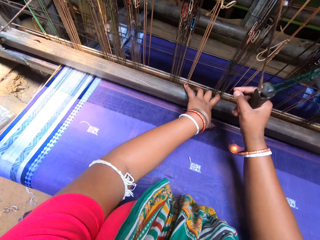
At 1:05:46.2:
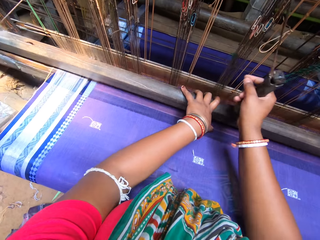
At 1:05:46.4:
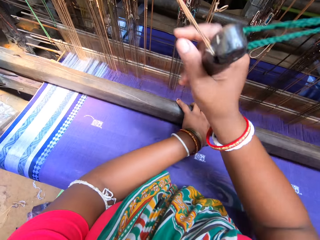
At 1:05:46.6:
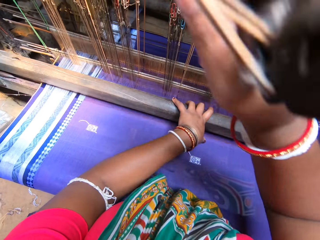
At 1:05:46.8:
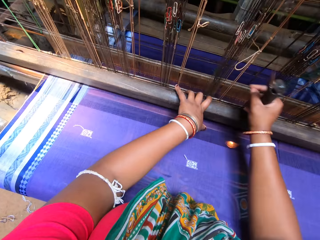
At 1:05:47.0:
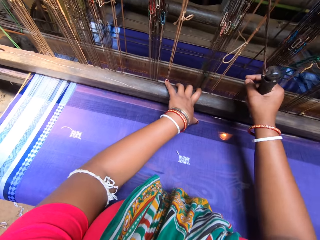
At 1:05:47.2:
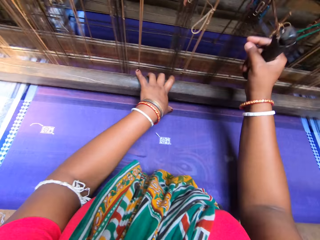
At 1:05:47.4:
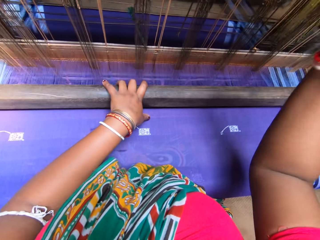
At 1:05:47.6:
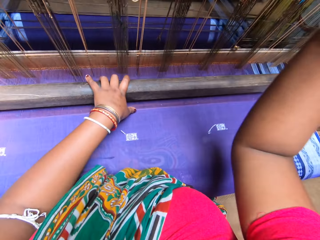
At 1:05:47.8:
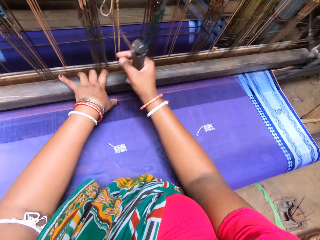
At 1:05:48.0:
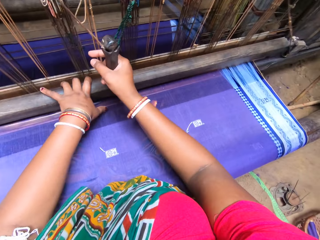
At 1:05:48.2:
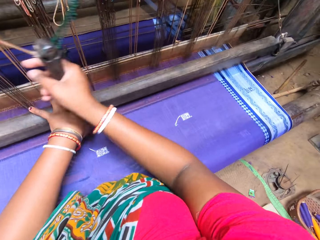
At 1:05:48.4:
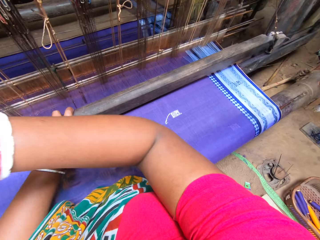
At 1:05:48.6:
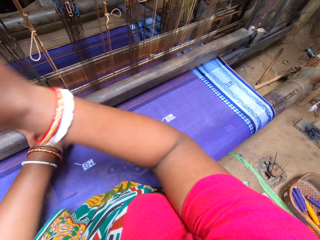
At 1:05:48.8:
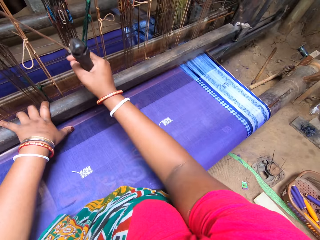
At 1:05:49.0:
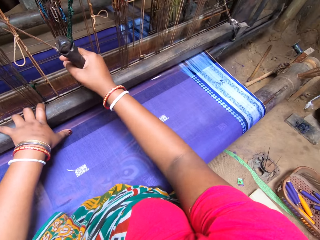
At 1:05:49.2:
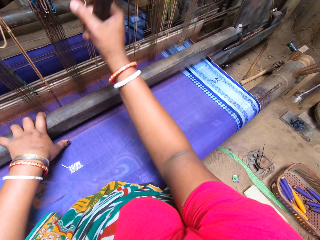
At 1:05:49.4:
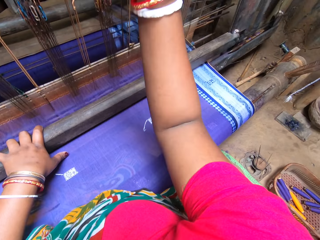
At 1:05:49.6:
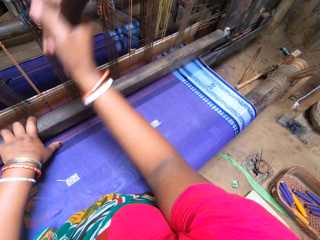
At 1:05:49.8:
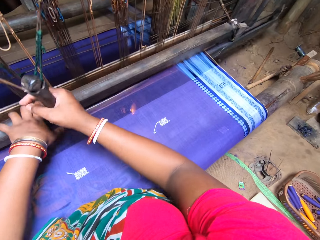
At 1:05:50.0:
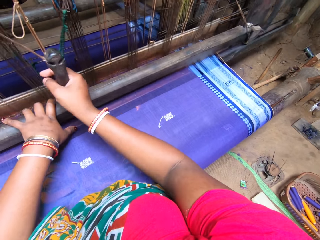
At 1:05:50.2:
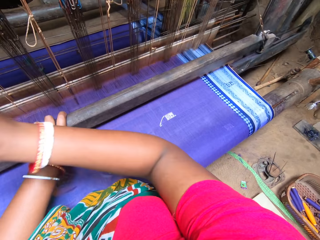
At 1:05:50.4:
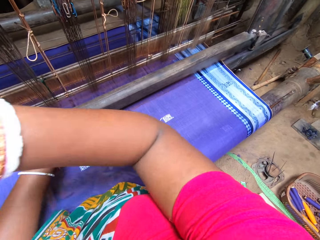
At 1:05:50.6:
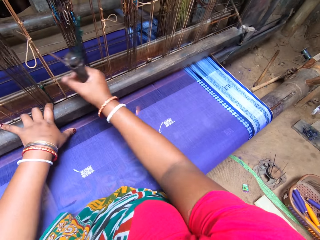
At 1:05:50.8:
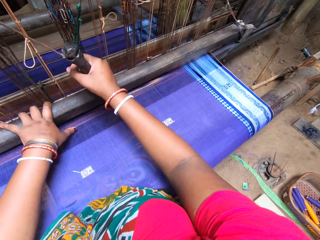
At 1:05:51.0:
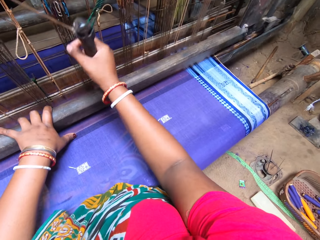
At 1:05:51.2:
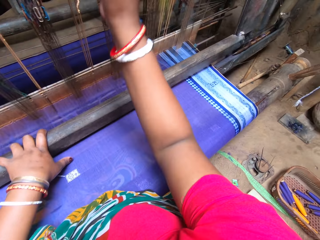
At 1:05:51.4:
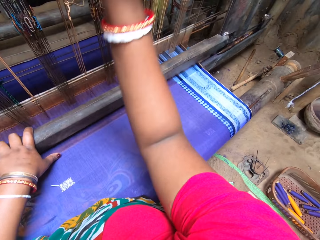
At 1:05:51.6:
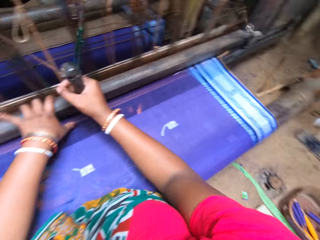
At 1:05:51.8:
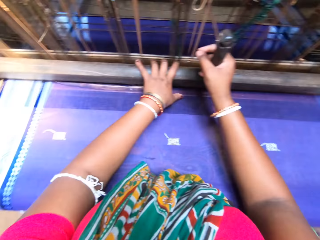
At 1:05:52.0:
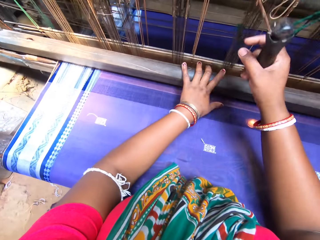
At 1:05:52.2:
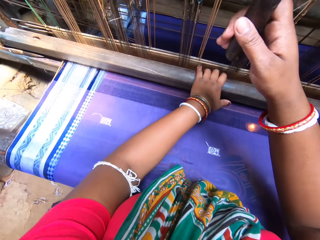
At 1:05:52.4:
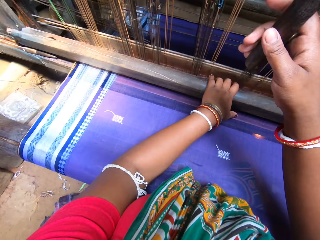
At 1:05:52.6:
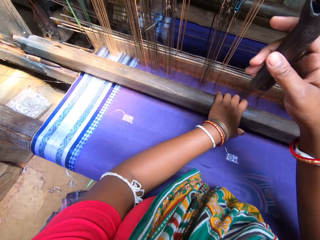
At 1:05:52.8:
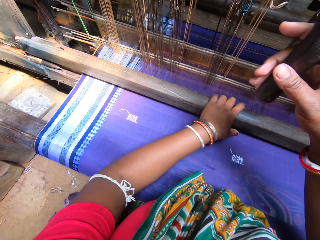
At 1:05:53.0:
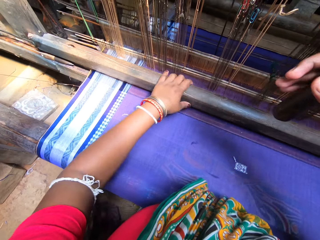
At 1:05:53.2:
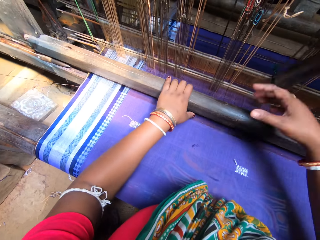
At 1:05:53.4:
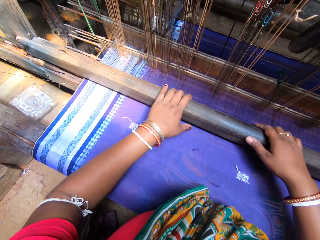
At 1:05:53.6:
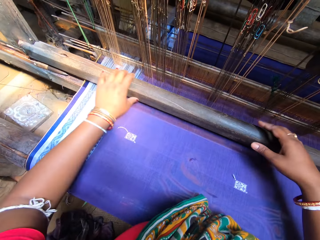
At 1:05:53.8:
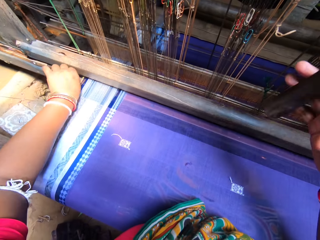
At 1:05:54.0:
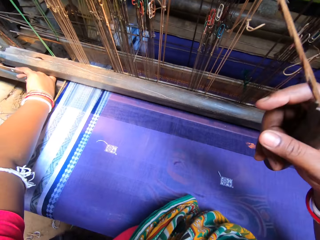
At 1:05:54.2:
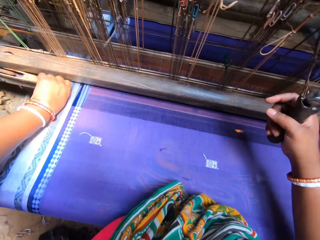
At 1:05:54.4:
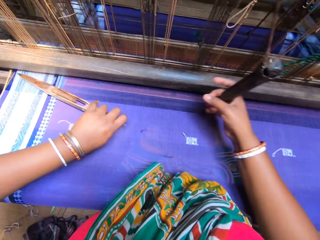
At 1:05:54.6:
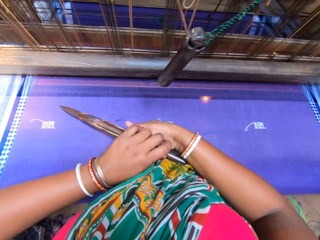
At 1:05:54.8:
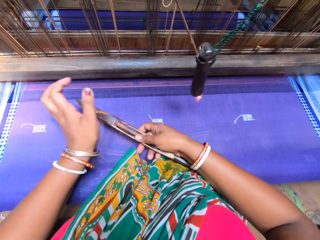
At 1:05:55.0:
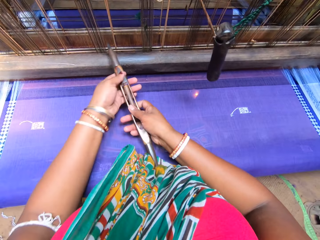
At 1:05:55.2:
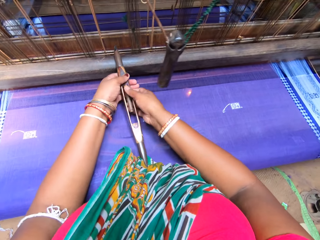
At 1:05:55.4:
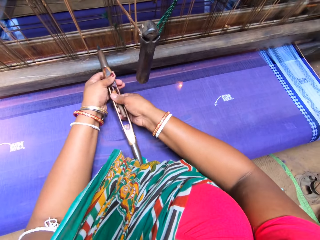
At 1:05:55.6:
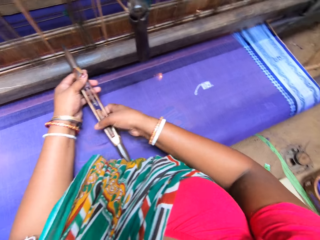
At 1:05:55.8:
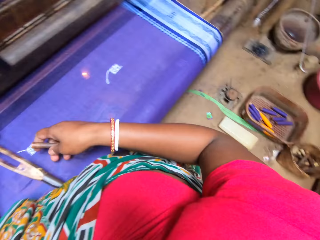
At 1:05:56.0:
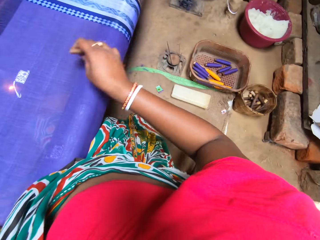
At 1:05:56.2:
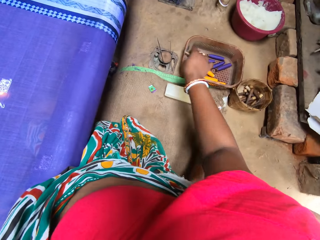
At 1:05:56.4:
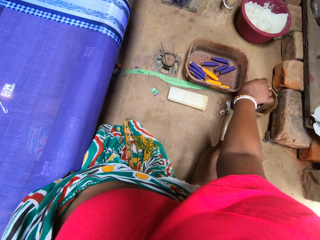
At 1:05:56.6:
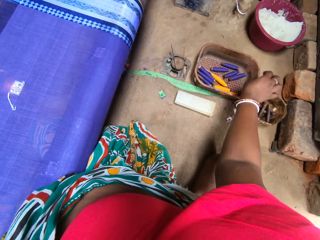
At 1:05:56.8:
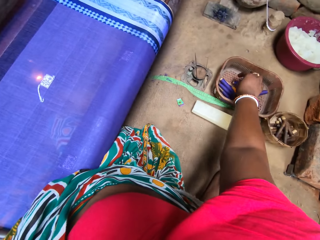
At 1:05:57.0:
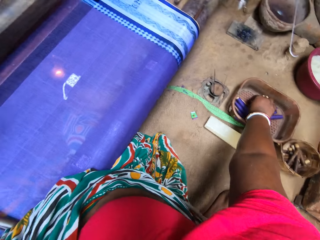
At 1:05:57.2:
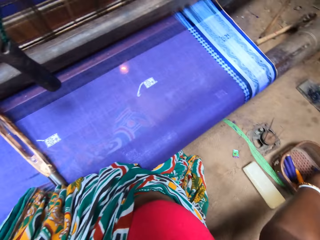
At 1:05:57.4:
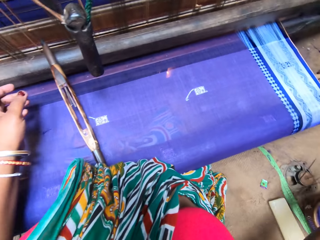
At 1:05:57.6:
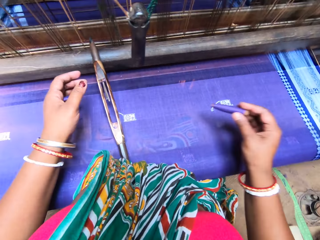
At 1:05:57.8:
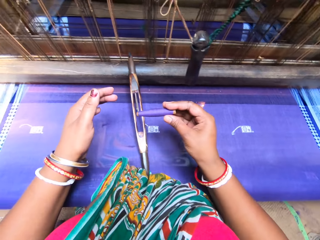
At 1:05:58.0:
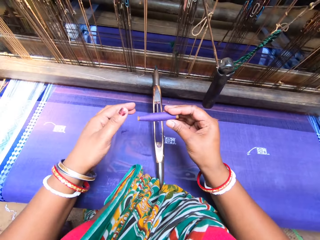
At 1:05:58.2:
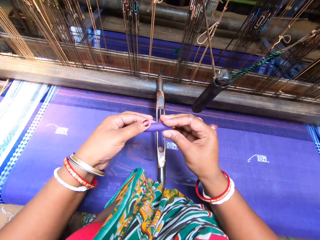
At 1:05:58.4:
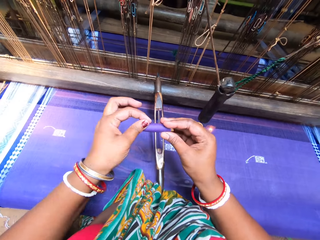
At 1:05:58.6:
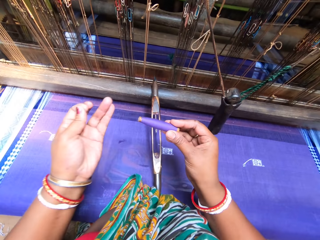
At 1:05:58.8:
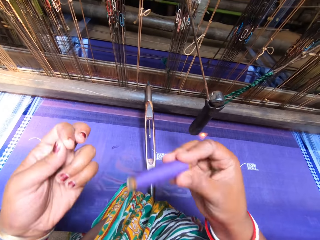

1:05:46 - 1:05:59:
The camera wearer moves the weaving loom with the left hand. She looks around. She removes the shuttle from the loom with her left hand. She pulls the lap loop with the left hand. She removes a thread spool from the shuttle in her left hand with her right hand. She drops the thread spool in her right hand into a can on the floor. She picks up a spool of thread from a basket on the floor with her right hand.

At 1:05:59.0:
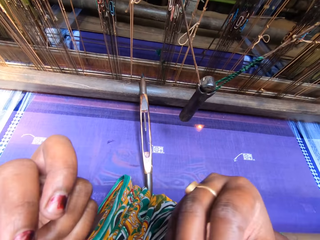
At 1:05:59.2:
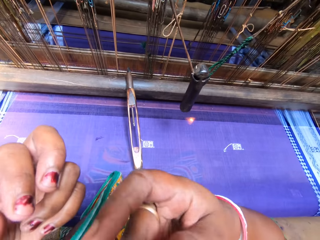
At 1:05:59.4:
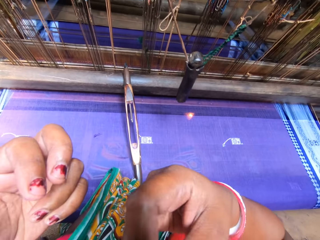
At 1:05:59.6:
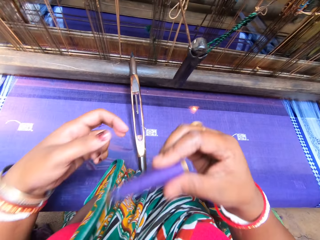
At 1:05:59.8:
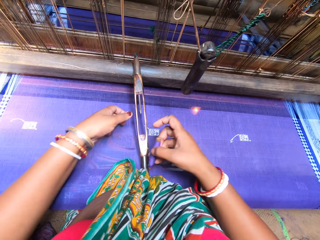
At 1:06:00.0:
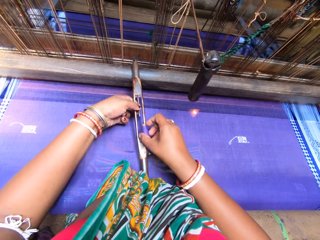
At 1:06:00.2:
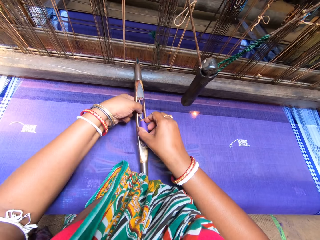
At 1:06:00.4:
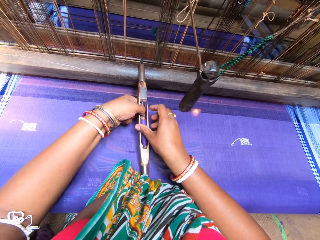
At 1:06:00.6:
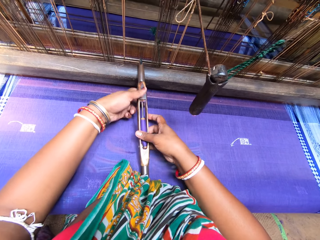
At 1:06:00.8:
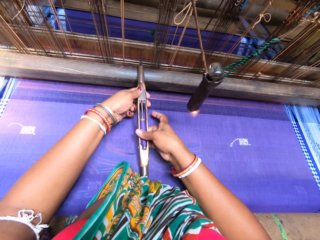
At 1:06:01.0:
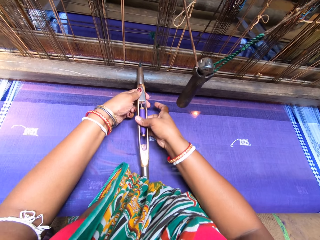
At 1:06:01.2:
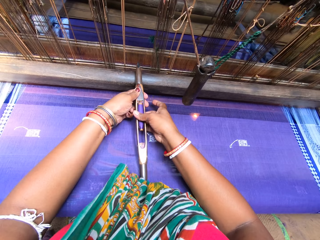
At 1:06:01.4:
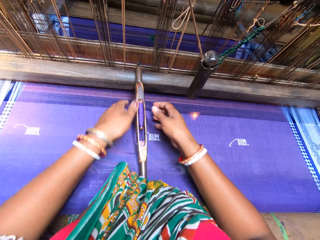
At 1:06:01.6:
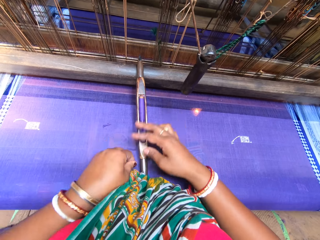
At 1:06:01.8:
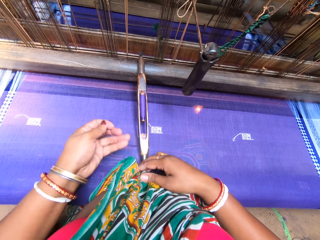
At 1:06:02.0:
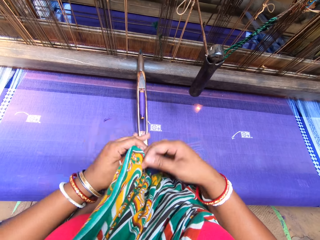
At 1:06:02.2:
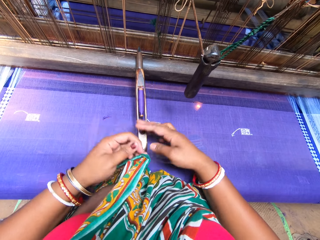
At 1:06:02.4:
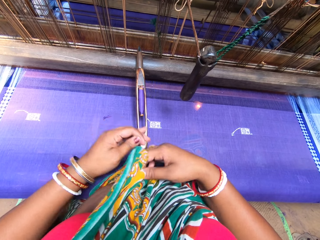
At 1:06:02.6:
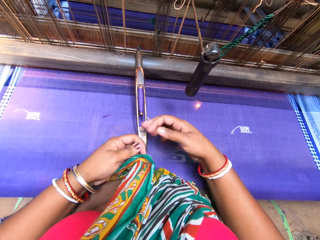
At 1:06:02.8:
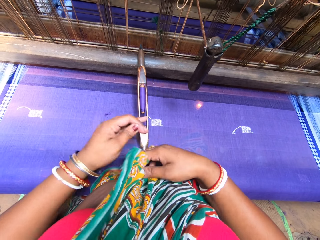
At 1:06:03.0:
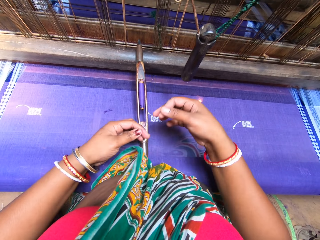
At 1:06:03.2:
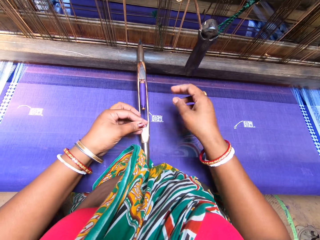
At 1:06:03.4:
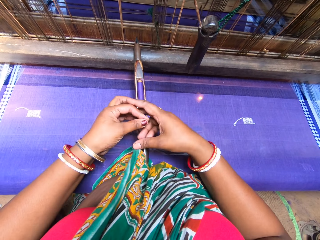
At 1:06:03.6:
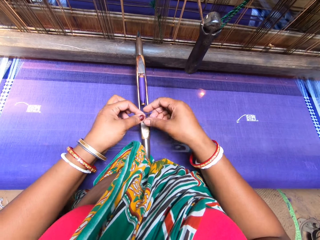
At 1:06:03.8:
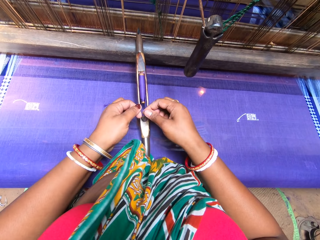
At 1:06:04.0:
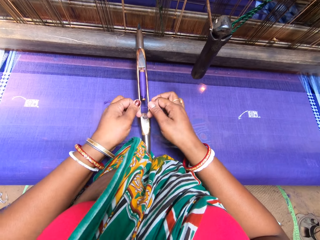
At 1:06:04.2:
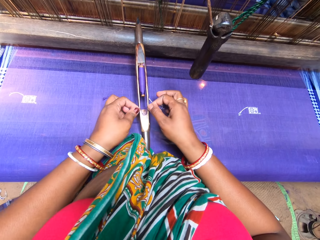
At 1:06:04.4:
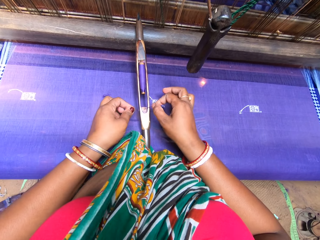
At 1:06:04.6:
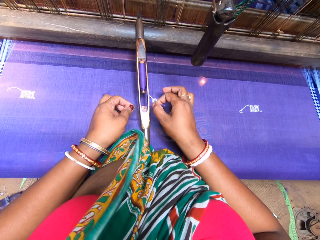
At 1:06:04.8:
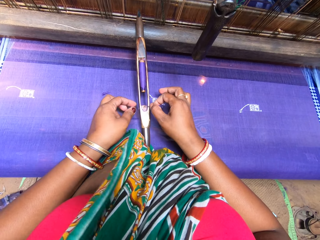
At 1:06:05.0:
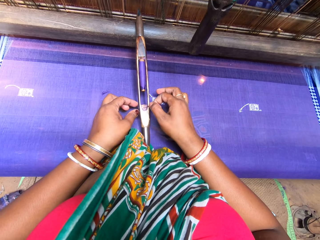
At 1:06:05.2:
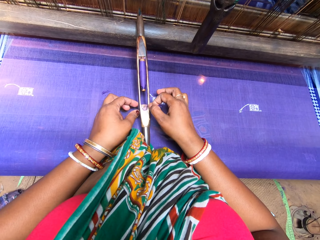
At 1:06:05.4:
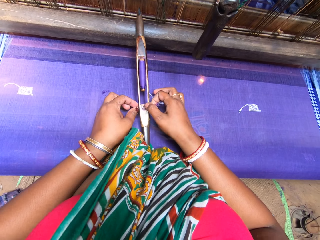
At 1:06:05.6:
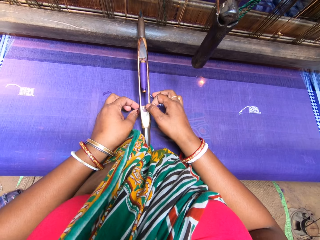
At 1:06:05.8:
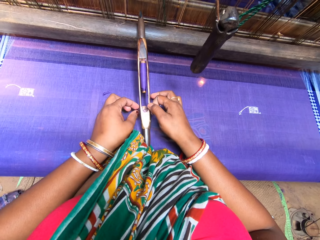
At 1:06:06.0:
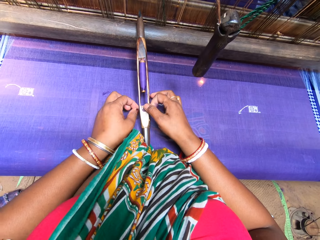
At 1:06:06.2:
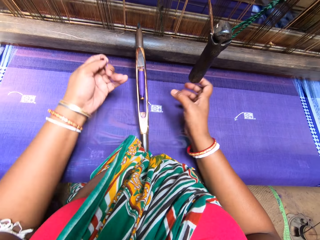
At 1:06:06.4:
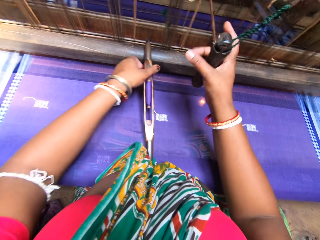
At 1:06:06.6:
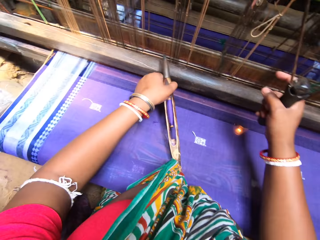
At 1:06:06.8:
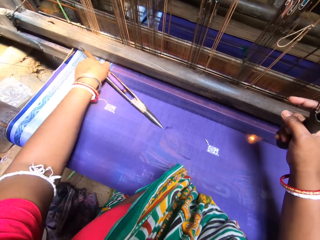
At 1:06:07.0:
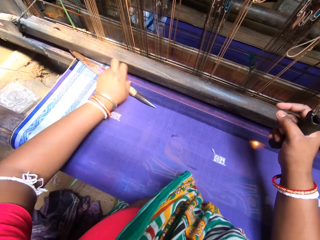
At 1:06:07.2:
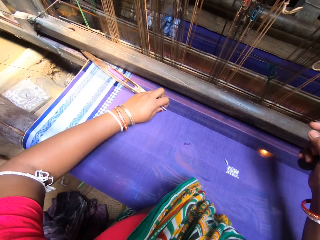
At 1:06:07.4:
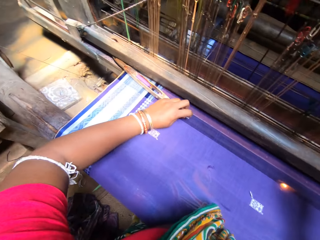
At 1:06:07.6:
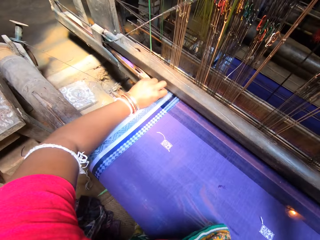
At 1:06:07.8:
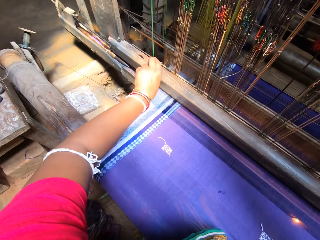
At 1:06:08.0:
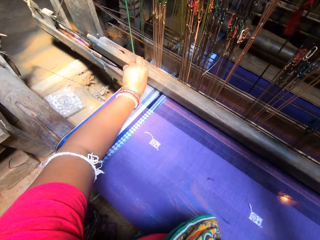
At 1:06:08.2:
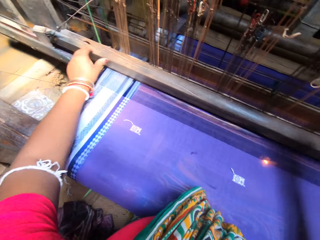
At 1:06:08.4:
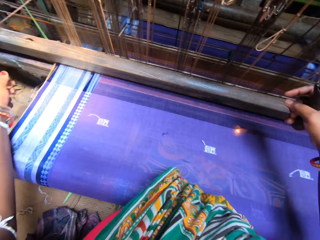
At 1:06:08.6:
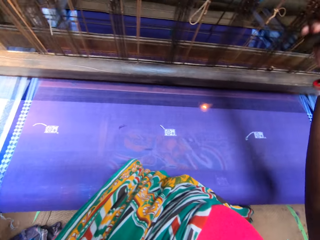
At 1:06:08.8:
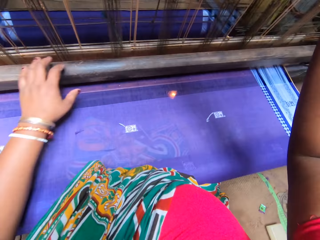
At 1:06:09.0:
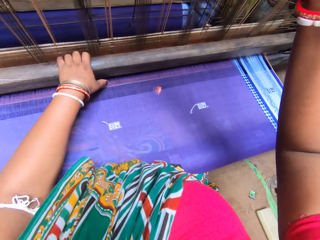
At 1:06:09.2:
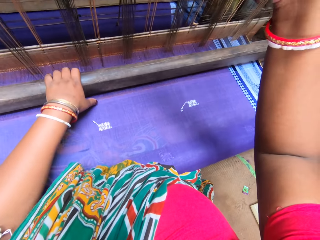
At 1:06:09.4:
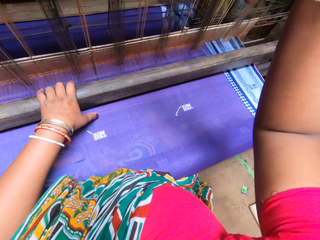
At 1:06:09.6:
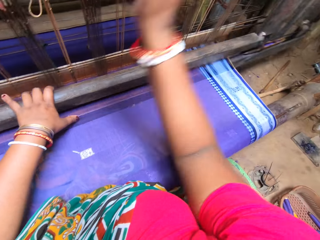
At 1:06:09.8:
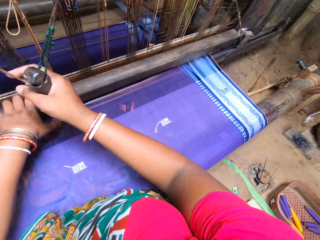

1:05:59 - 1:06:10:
The camera wearer inserts the spool of thread into the shuttle with both hands. She fixes the weaving thread in the lap loop. She threads the shuttle with both hands. She fits the thread in the lap hole. She inserts the shuttle into the loom with her left hand. She fixes the lap loop in the weaving loom. She weaves the cloth with the loom with both hands.
